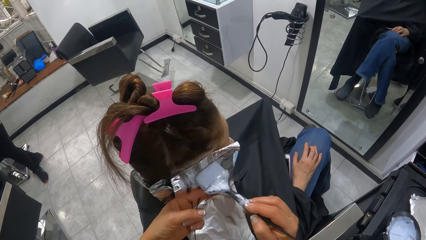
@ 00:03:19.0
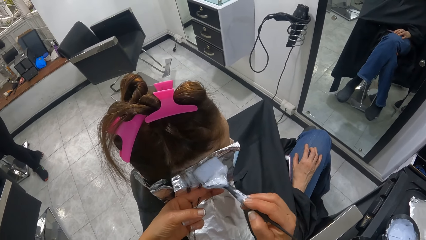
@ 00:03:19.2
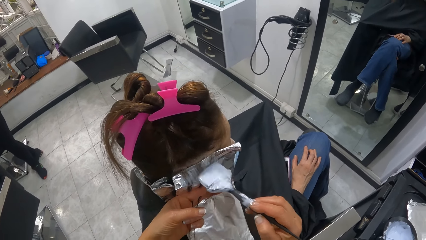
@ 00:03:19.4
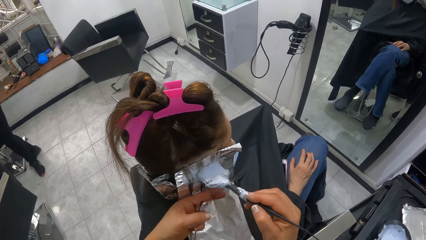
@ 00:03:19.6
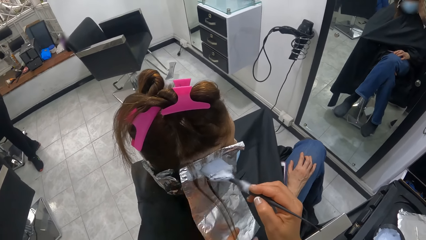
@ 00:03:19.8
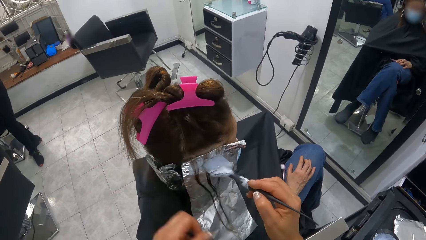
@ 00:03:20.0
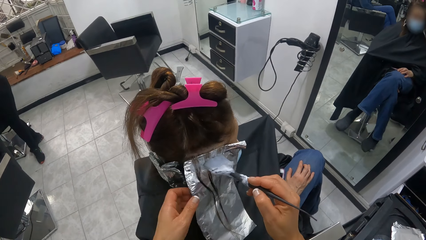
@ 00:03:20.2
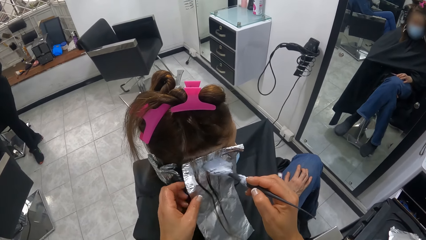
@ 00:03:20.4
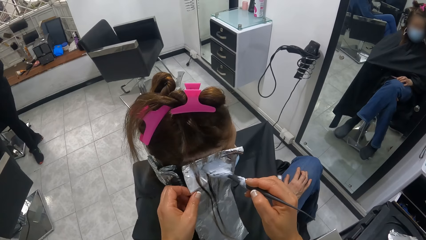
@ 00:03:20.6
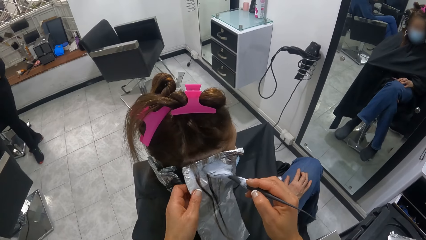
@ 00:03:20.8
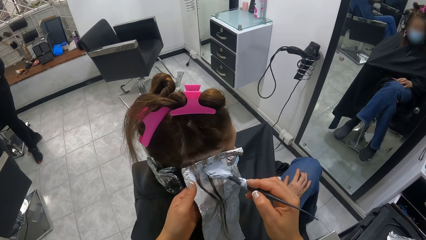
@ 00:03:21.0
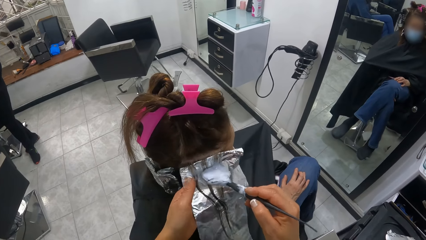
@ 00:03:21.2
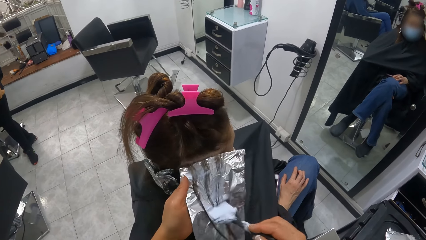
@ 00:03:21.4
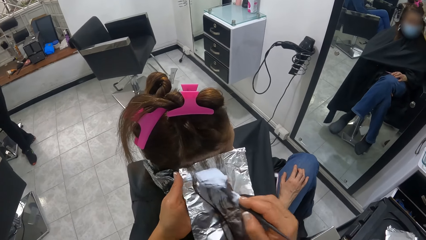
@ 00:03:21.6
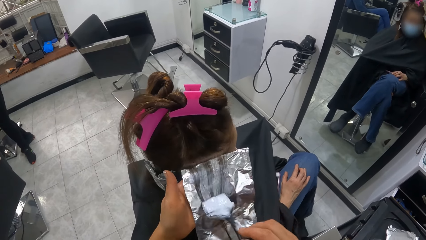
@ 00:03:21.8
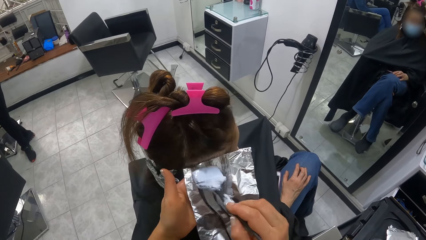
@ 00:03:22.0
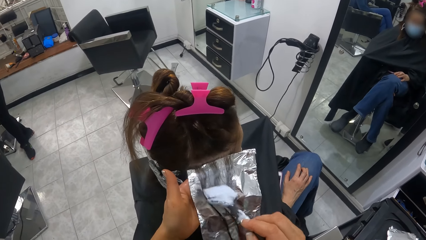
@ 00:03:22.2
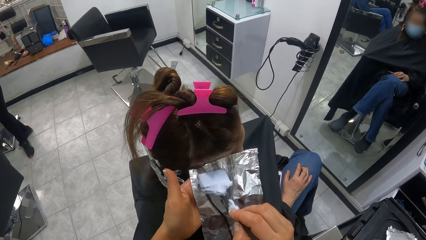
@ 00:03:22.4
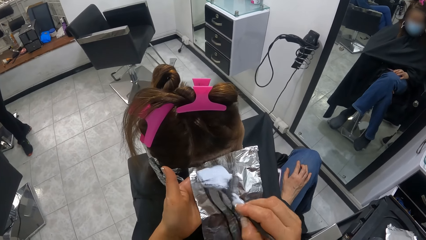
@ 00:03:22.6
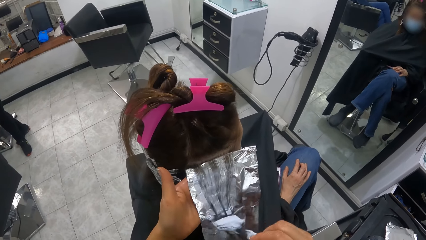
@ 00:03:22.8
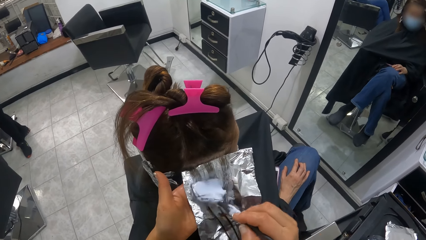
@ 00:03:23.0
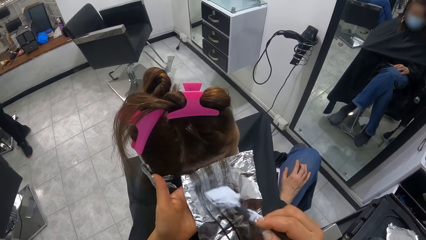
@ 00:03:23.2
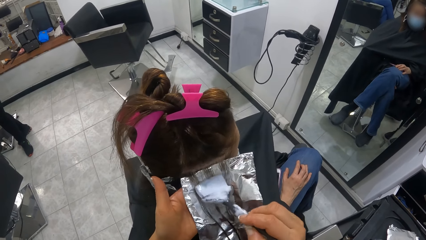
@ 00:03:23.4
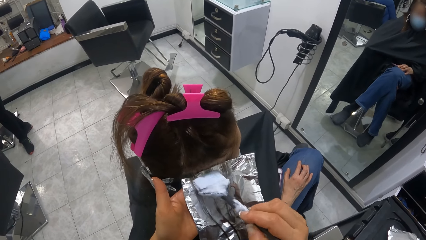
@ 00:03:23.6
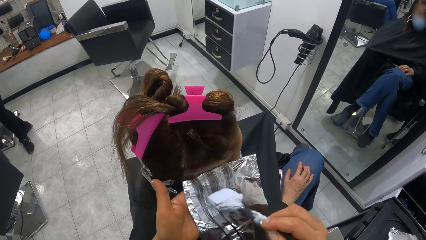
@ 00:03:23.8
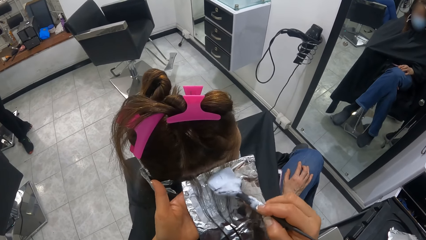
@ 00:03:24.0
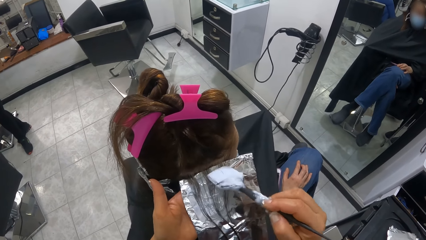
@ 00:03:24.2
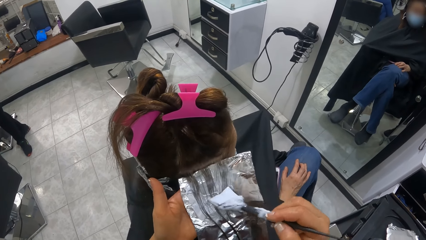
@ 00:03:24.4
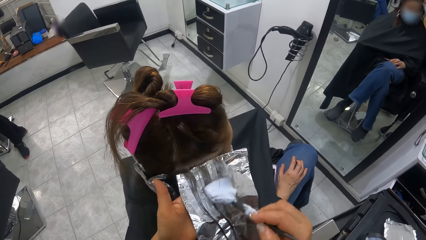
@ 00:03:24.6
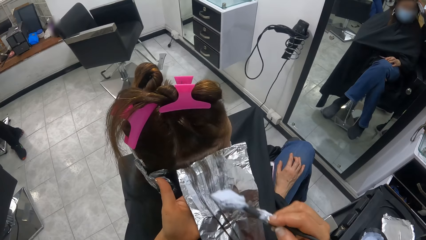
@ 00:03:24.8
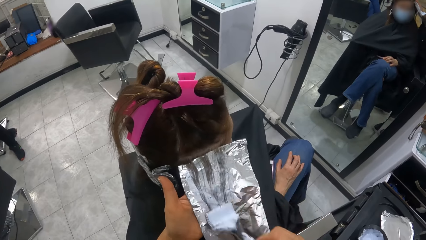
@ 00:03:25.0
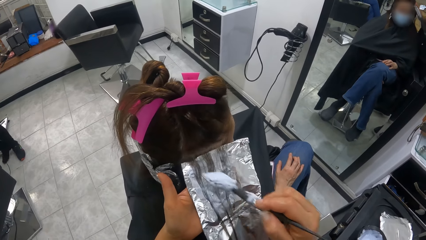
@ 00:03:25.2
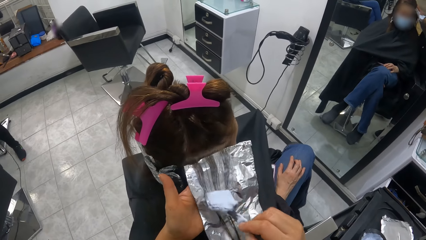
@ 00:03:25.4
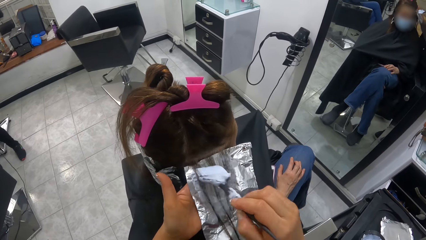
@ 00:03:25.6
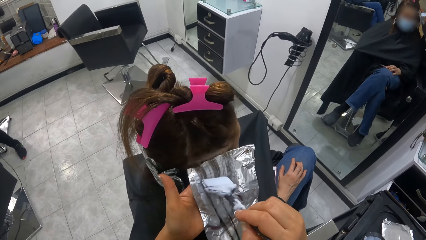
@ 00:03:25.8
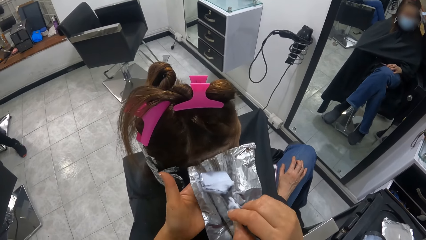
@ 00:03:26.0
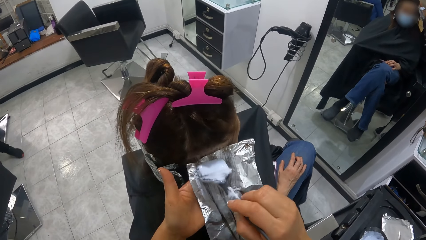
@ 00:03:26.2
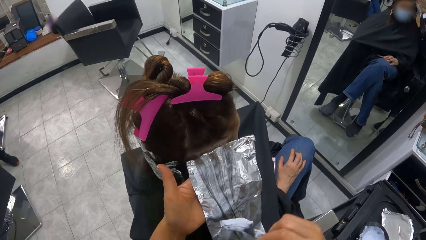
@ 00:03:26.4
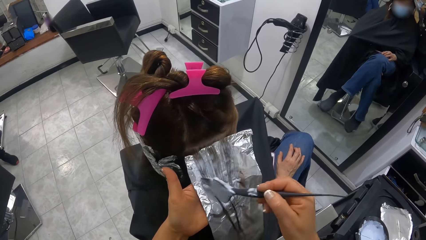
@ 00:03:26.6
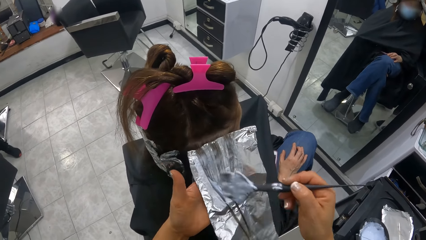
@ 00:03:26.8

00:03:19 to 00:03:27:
The camera wearer holds the aluminum foil on the head of the woman with her left hand. She rubs the cream on the brush with her right hand on the hair of the woman.

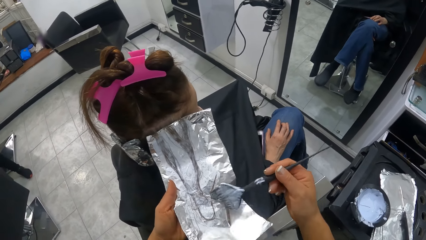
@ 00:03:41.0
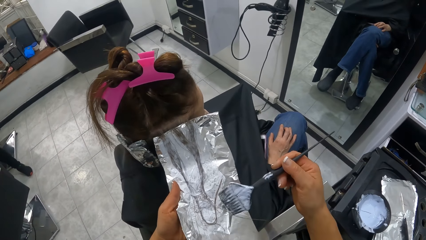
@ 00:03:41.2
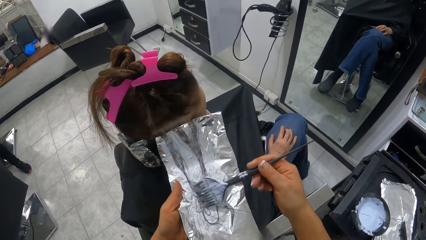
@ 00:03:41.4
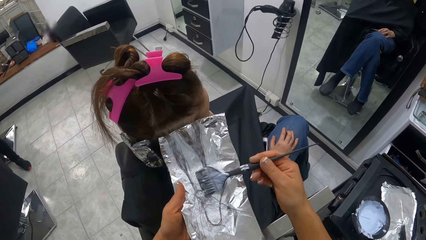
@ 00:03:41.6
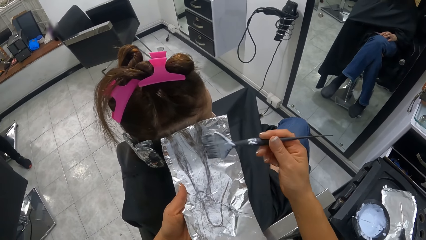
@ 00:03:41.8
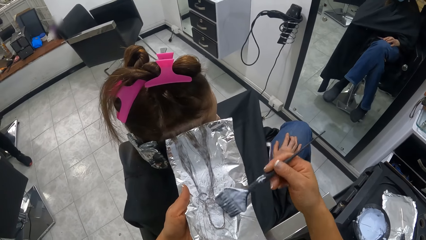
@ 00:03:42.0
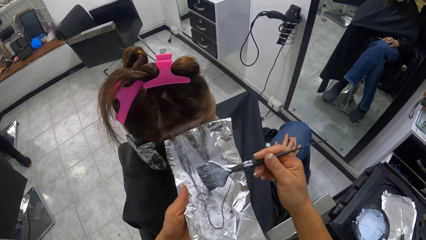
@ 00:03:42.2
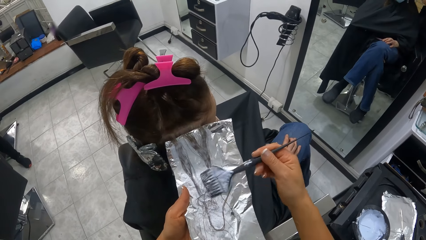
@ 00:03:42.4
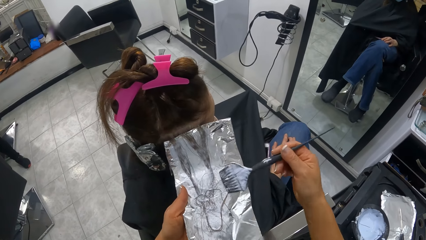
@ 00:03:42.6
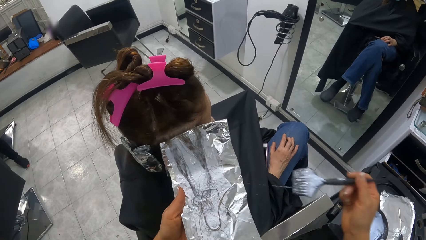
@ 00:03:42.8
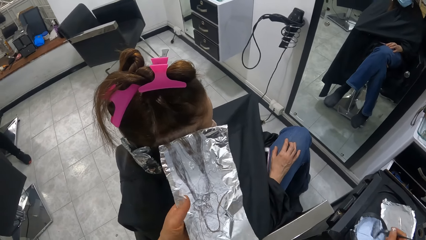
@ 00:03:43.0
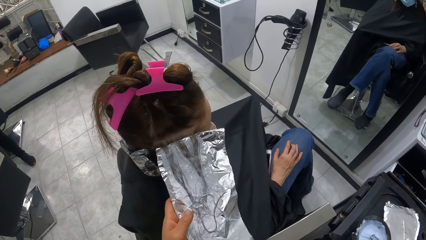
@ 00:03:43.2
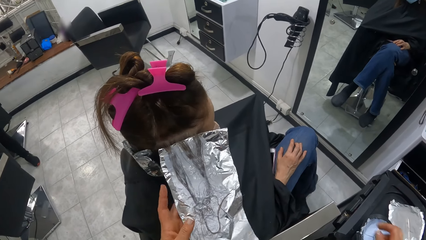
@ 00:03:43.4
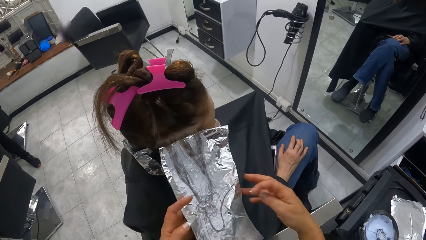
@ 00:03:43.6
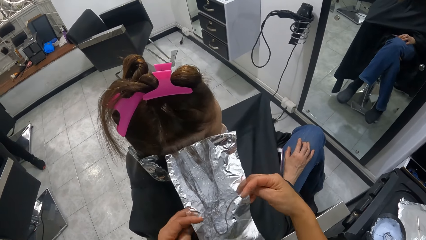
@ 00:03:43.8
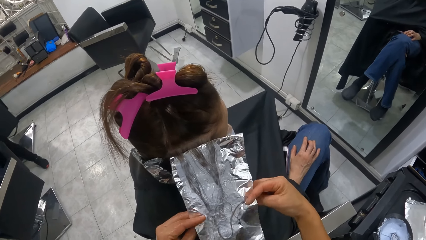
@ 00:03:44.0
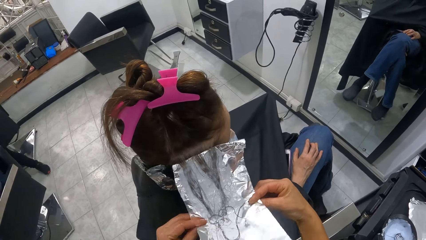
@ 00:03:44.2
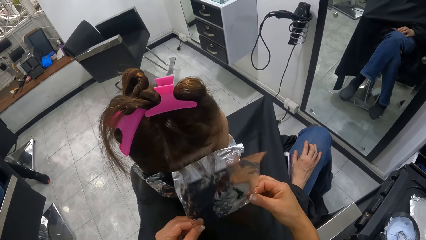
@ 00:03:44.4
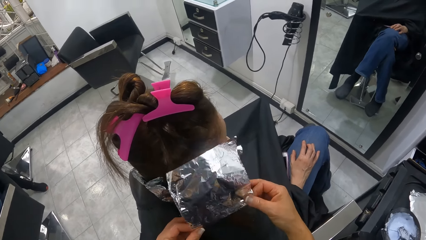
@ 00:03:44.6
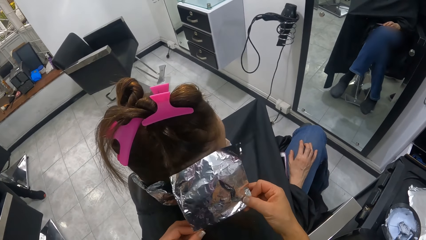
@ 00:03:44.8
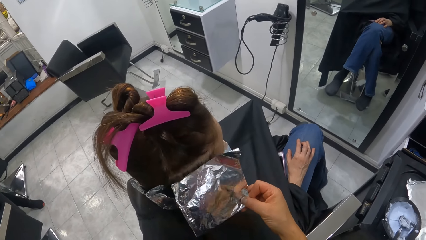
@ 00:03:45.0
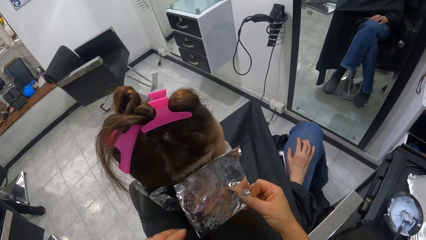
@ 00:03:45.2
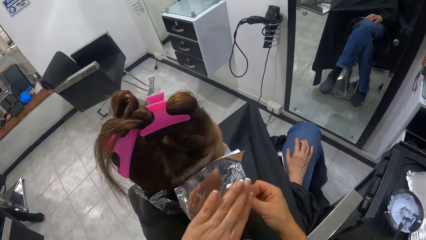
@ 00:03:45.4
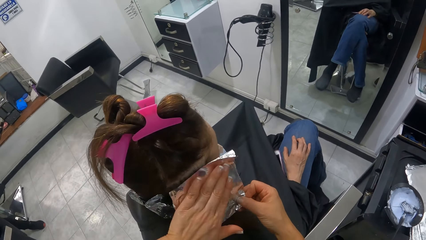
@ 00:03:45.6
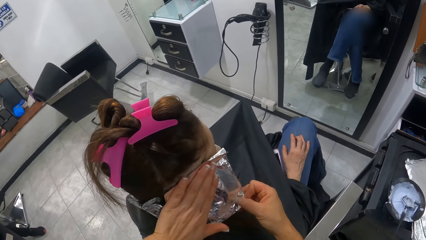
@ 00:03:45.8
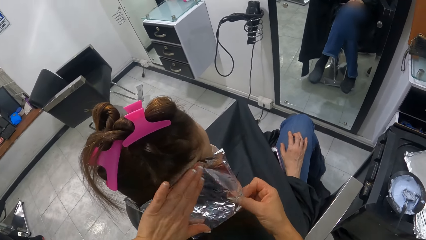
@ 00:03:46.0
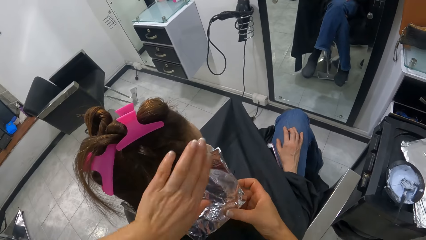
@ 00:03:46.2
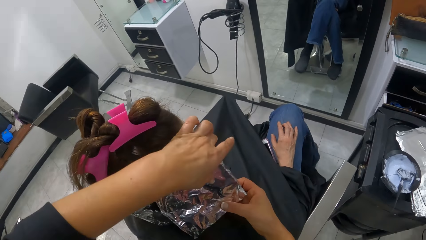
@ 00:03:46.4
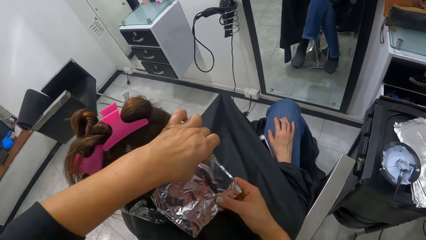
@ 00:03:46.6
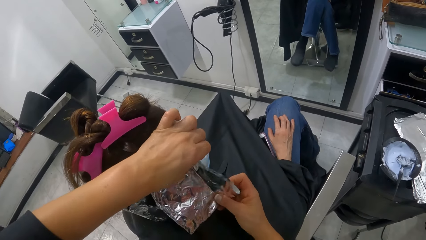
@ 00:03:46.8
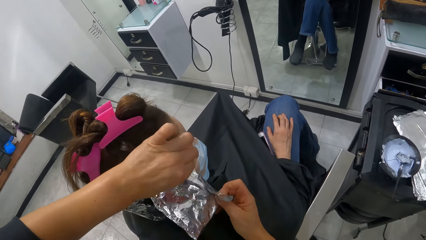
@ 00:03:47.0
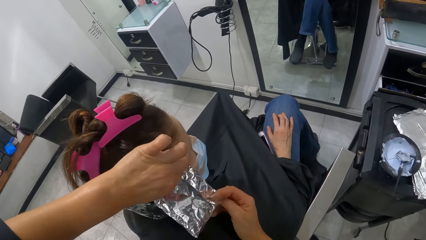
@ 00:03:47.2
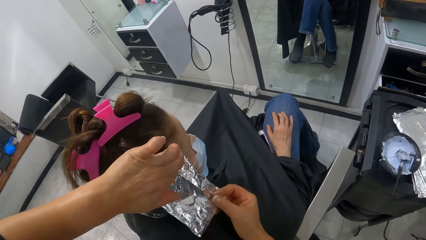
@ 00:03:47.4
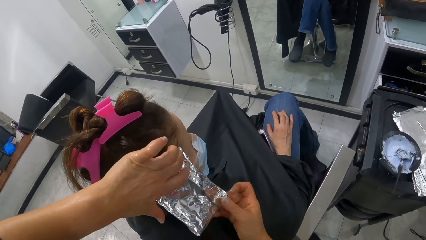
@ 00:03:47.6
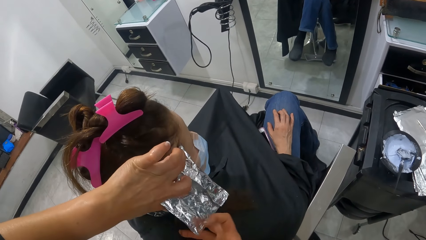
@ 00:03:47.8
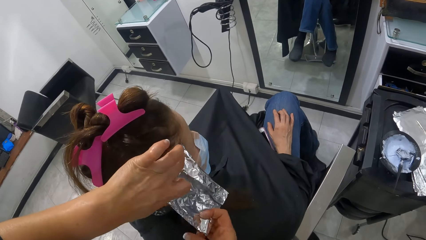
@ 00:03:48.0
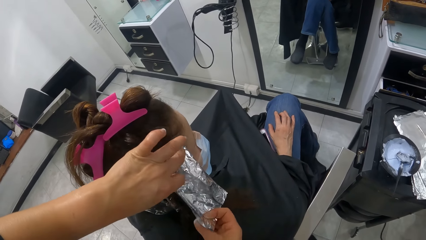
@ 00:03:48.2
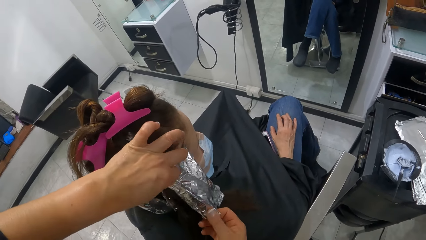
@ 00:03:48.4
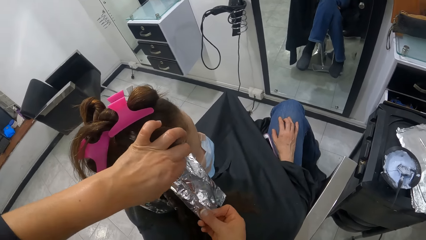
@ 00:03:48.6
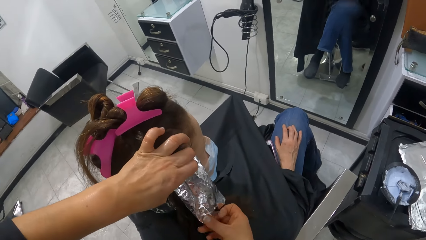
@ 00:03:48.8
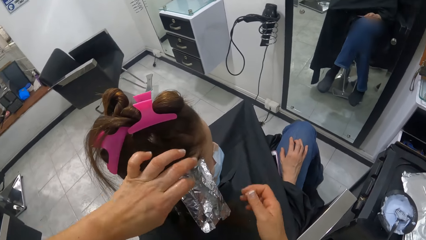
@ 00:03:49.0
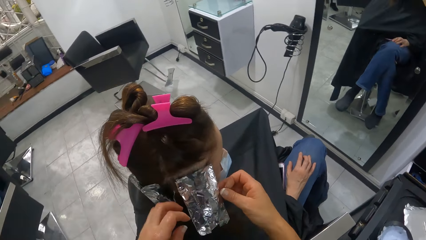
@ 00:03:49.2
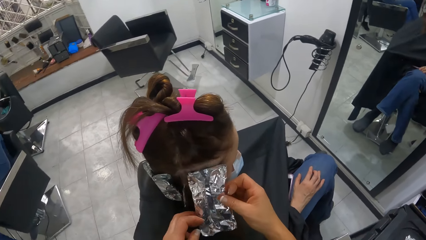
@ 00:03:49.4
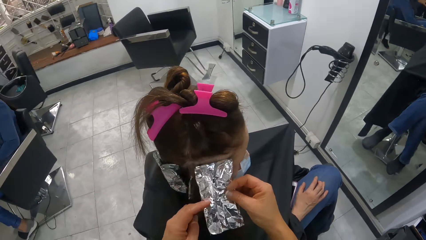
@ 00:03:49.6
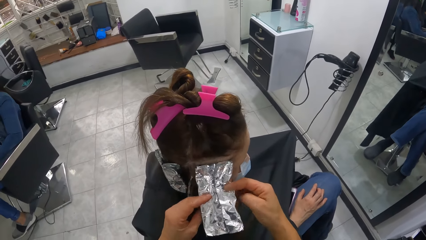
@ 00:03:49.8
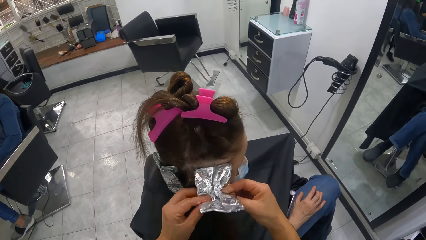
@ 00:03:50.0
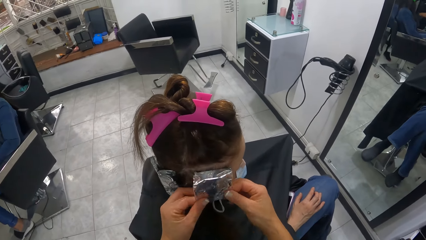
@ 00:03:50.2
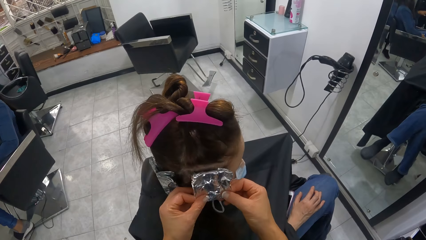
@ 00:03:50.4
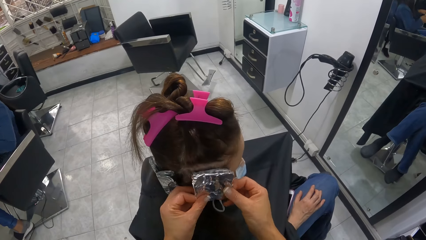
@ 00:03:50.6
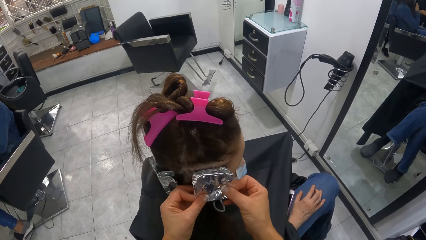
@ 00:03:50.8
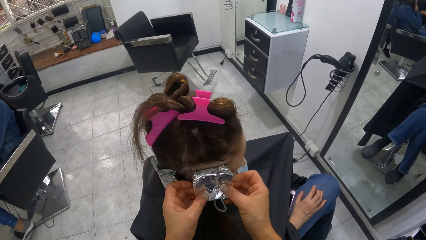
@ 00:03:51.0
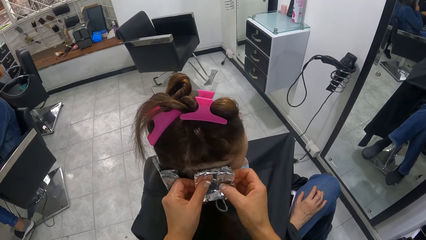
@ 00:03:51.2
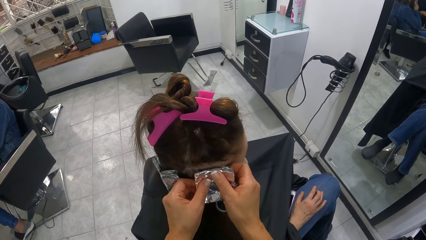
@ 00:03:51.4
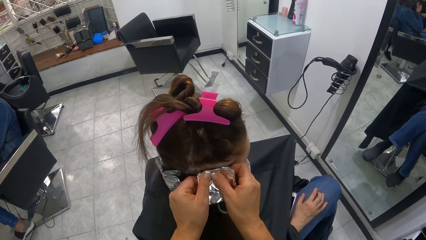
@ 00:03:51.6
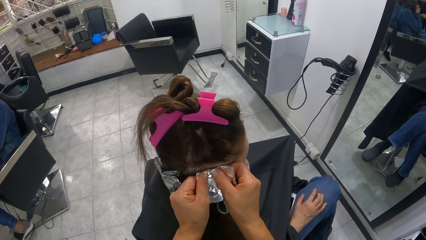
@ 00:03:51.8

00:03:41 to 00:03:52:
The camera wearer drops the brush with her right hand into the bowl containing the cream on the table. She wraps the hair on the woman with the aluminum foil in both hands.
